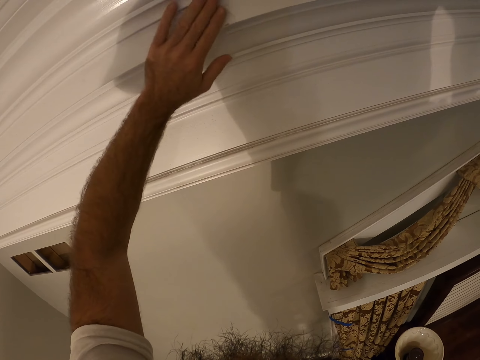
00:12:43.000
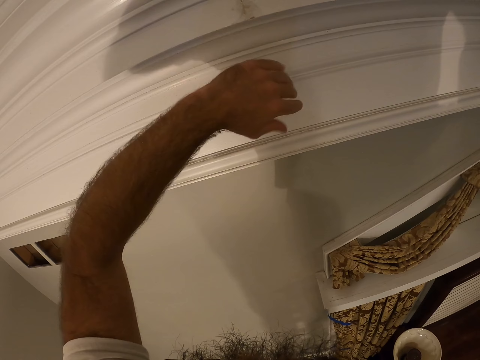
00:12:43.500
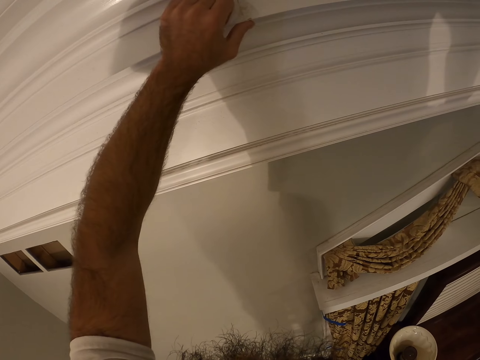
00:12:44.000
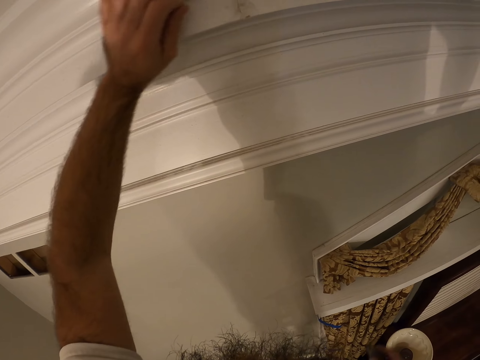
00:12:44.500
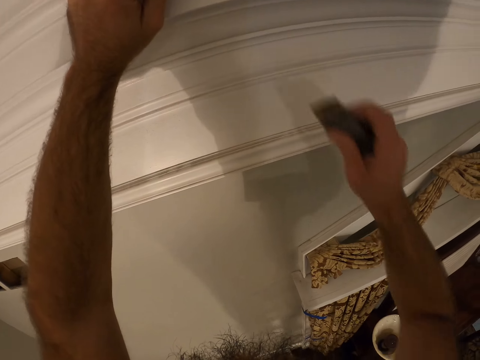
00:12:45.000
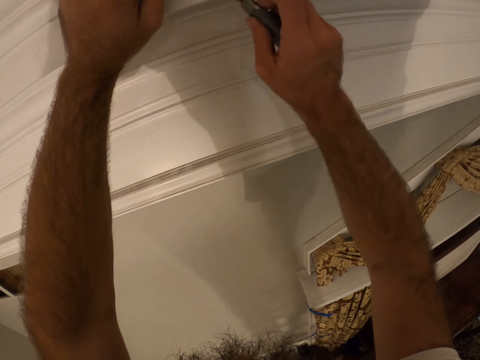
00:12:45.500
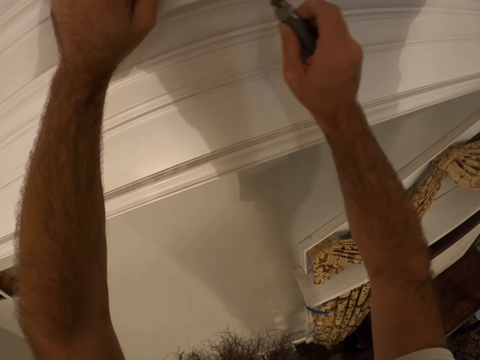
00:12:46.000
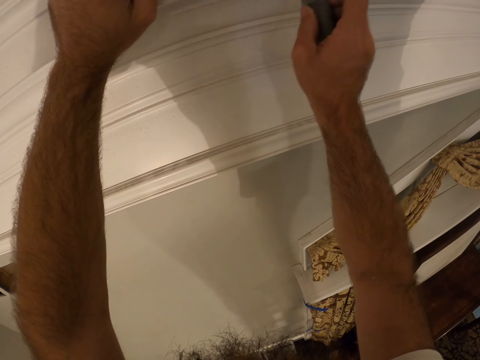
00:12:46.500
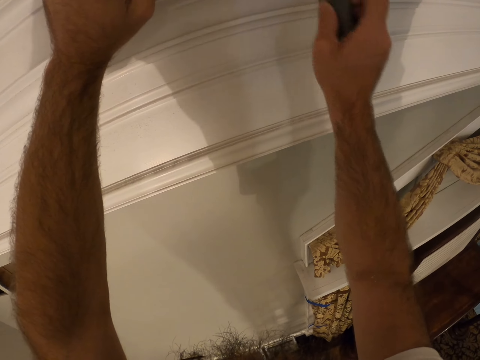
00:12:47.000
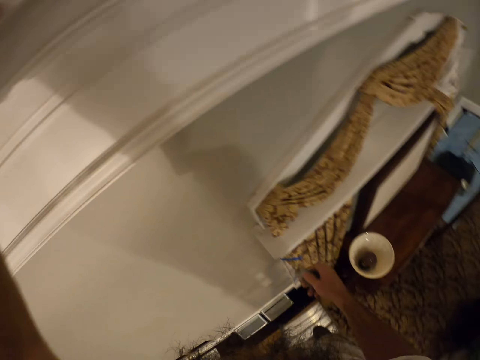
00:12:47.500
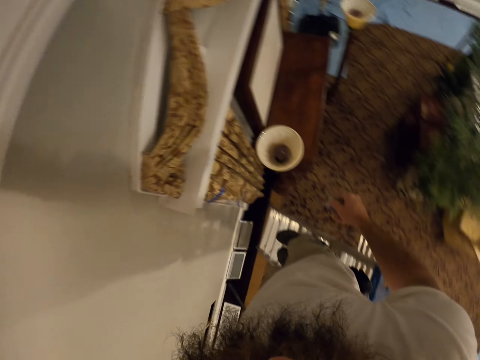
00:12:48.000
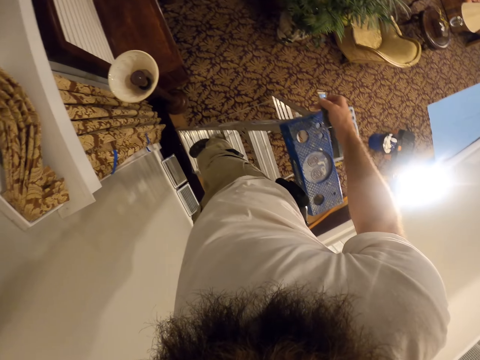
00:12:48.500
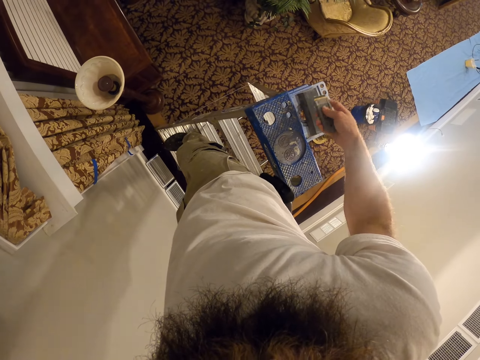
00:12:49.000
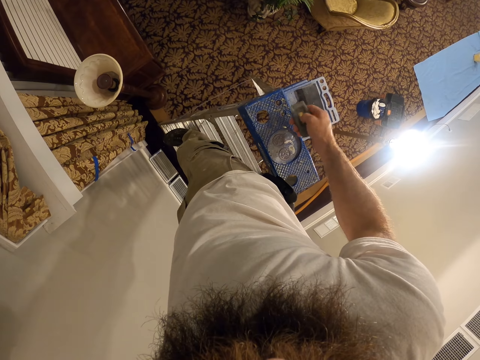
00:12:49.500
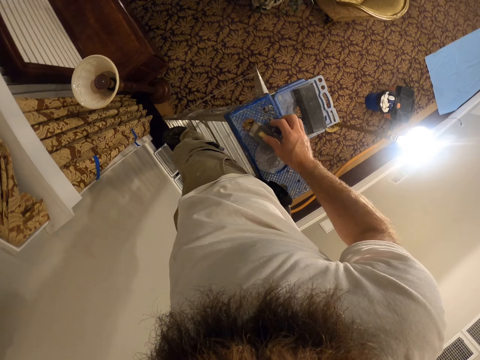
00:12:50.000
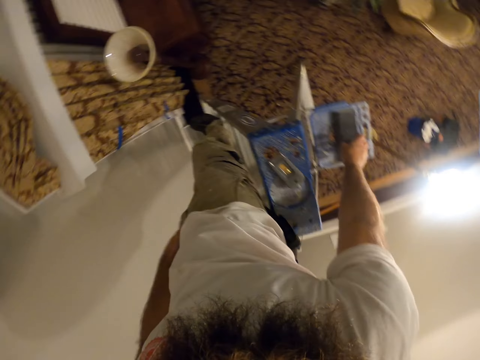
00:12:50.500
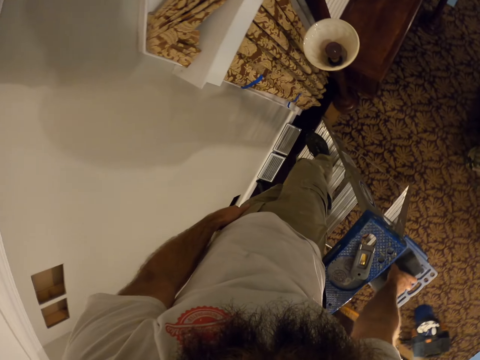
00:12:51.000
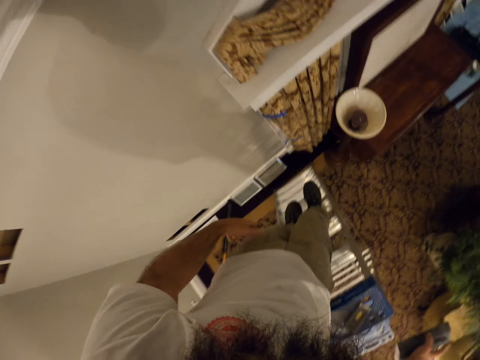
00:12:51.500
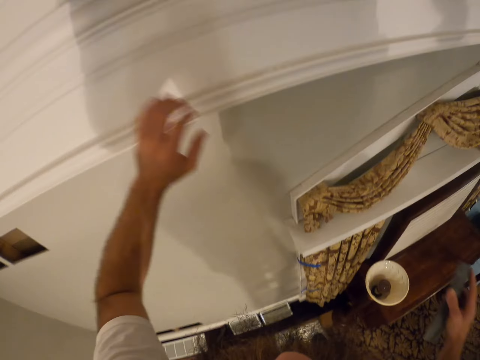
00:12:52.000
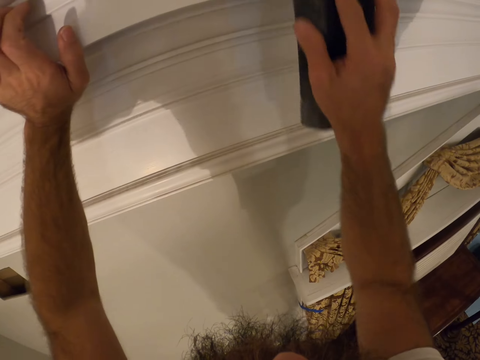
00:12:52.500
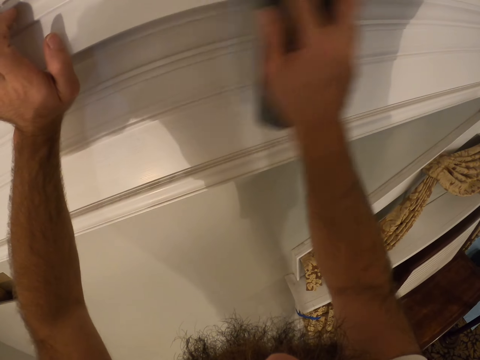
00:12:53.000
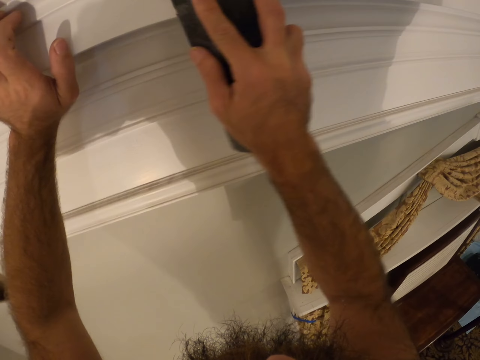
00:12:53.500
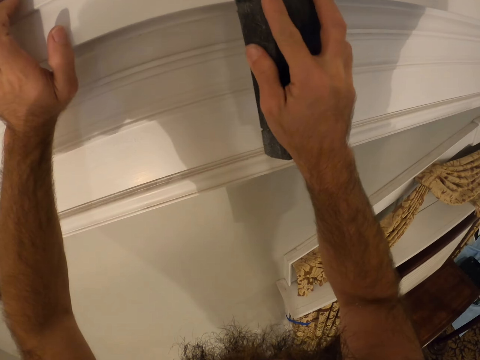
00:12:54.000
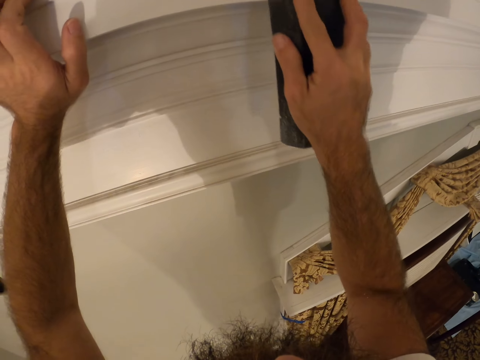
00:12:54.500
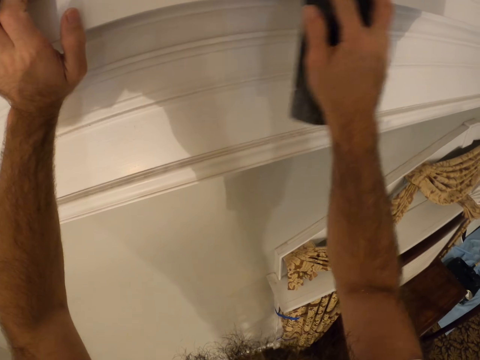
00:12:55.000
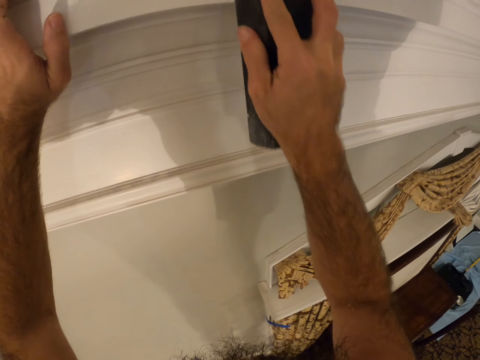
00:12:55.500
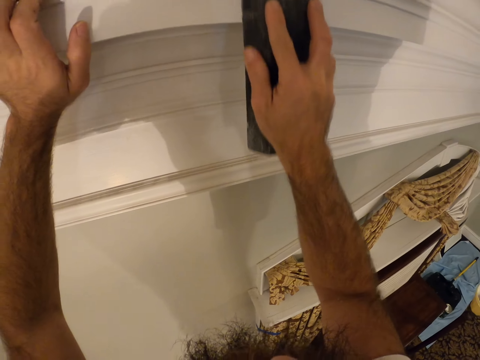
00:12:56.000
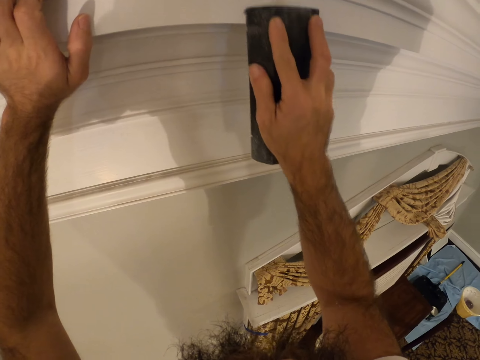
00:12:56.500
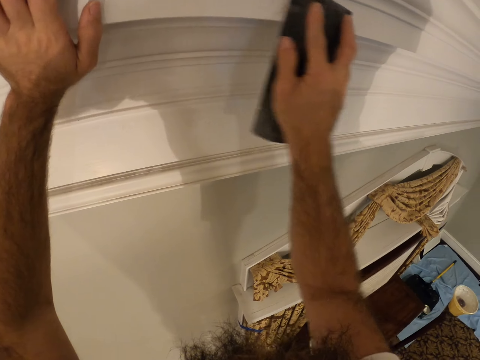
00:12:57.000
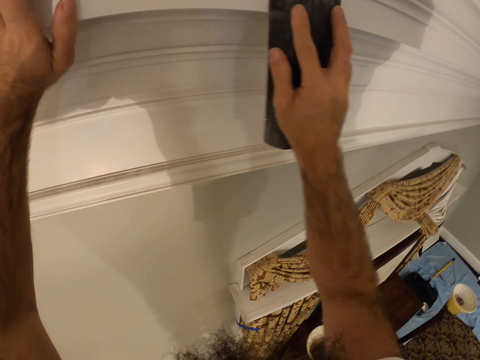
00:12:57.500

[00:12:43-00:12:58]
The camera wearer scrapes the ceiling finishing with the scraper in his right hand. He drops the scraper on the ladder with his right hand. He picks up the metal bar from the ladder with his right hand. He holds the wooden part of the wall. He files the ceiling finishing with the metal bar in his right hand.

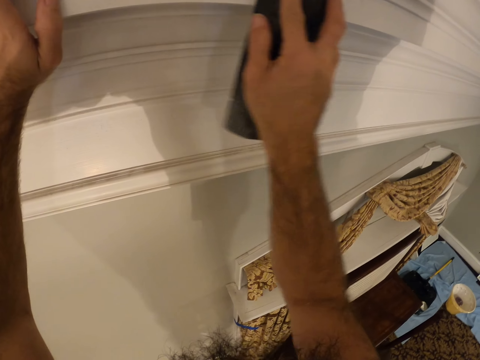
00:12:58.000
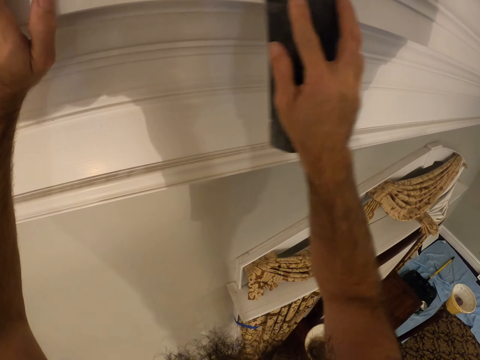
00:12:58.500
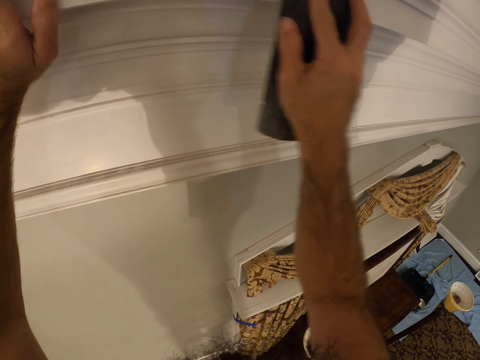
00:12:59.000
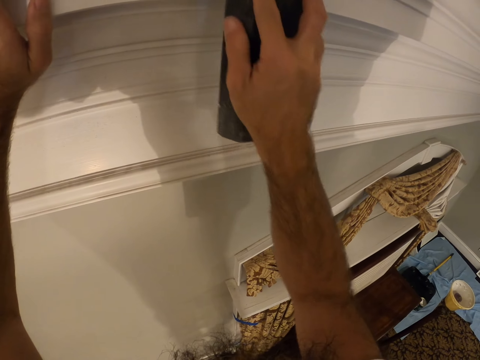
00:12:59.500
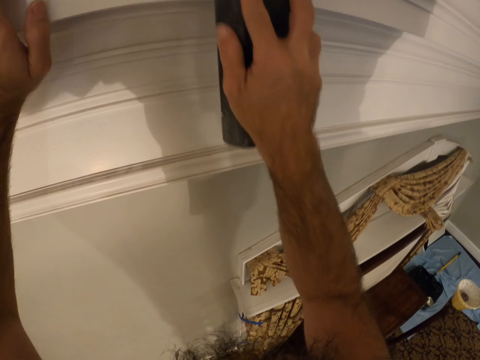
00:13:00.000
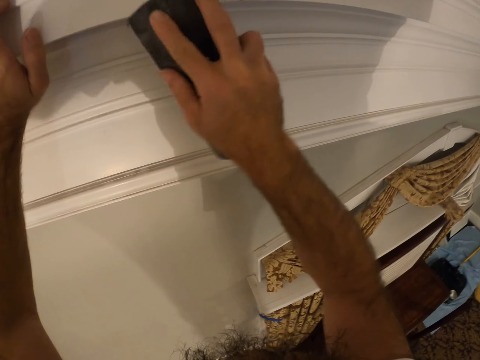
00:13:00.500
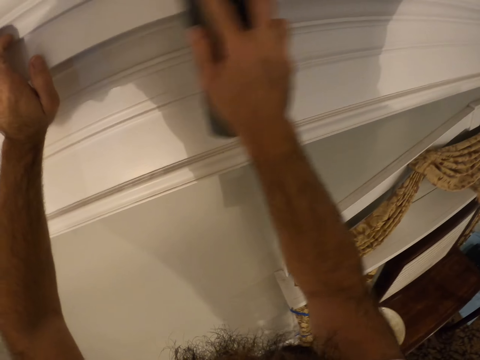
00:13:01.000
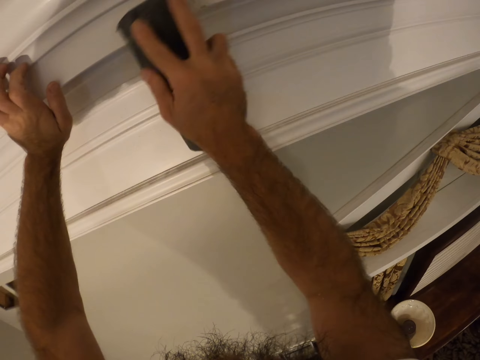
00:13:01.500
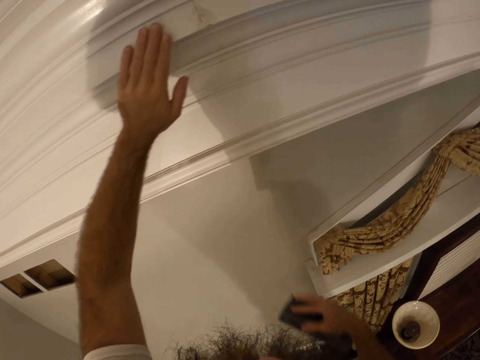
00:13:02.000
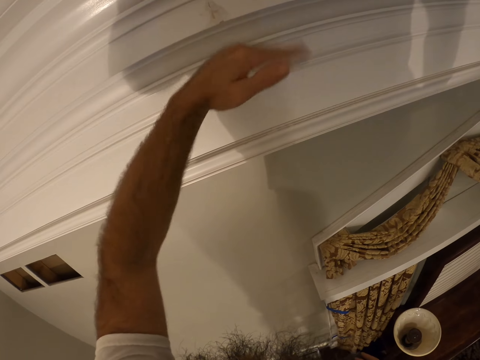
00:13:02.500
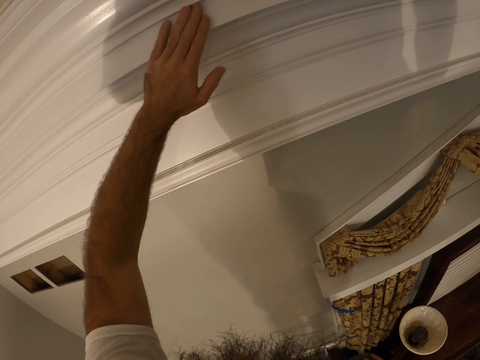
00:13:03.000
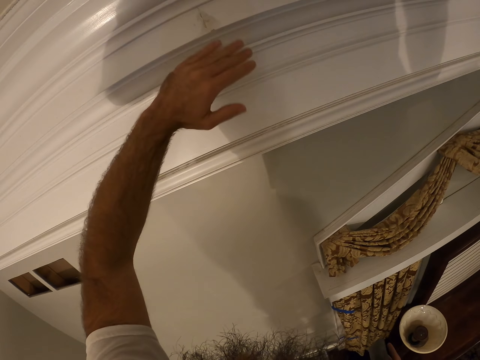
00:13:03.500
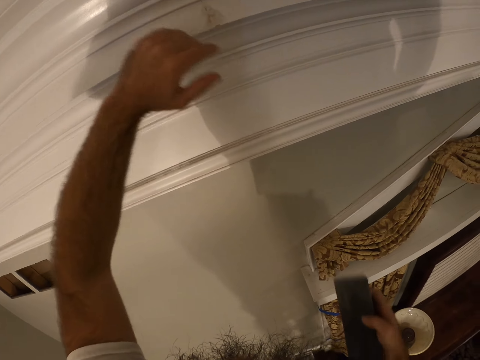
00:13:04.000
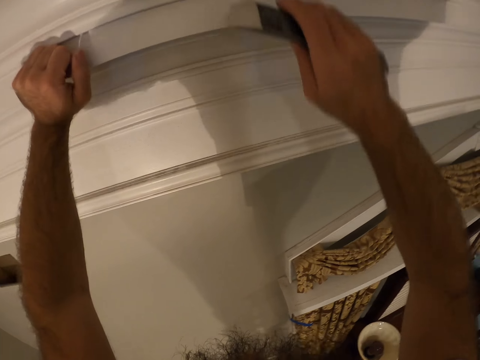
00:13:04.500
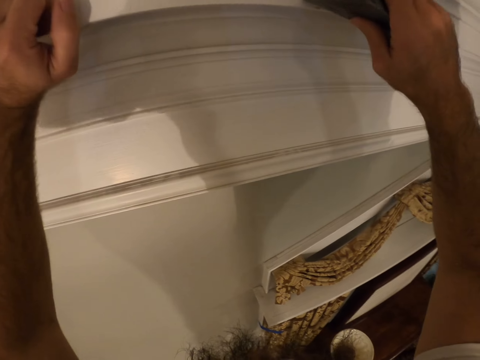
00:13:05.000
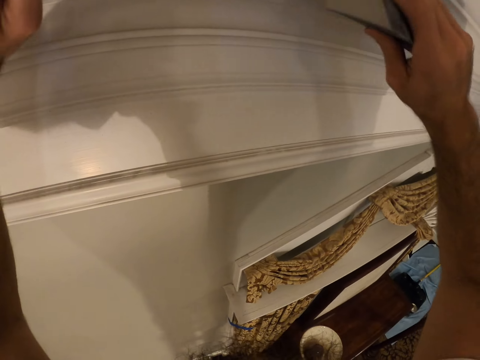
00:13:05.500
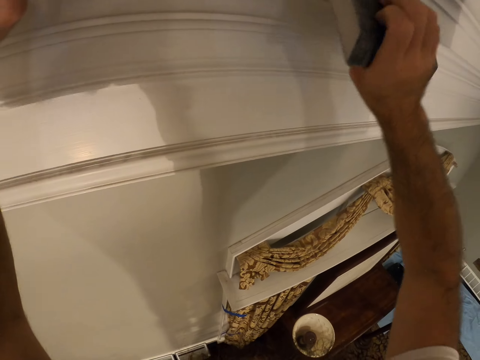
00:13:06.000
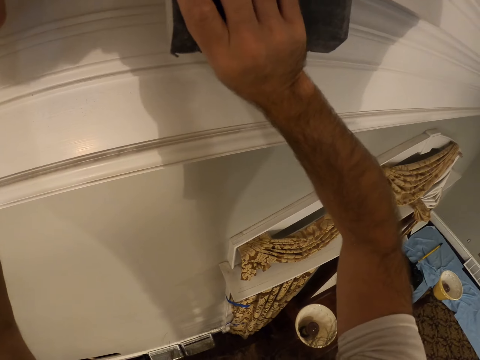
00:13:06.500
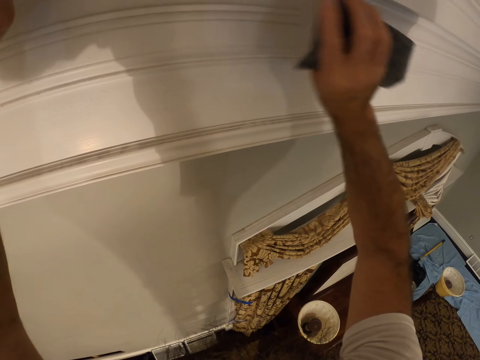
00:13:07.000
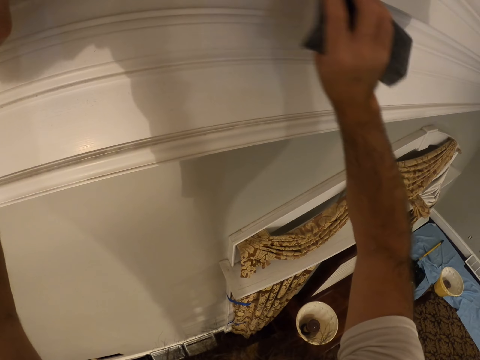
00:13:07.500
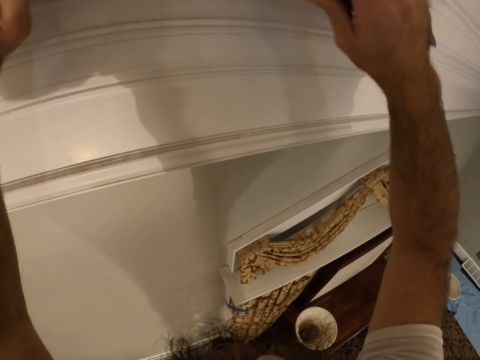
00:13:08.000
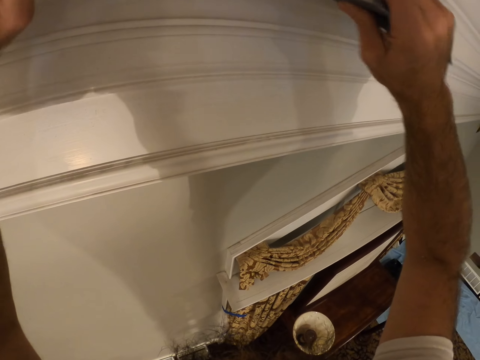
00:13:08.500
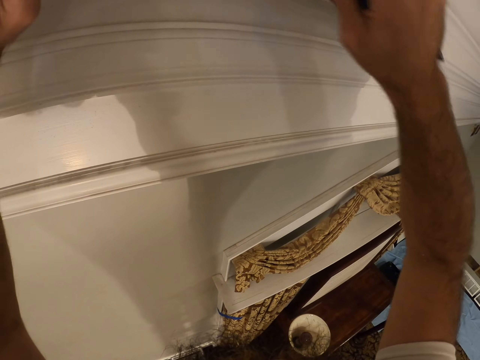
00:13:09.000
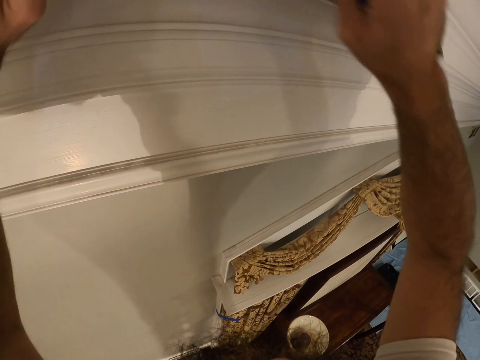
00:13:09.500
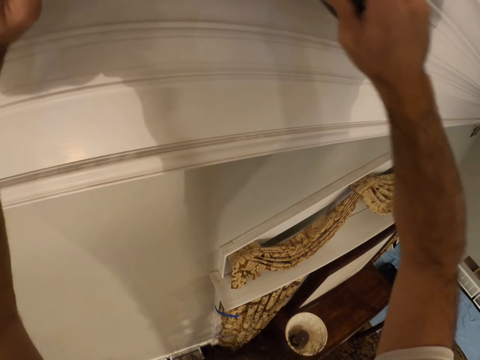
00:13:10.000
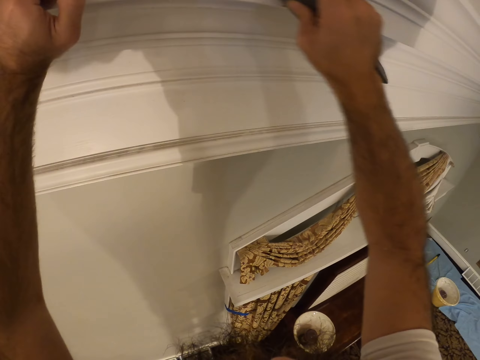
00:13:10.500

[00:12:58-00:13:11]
The camera wearer wipes the ceiling finishing with his left hand. He files the ceiling finishing with the metal bar in his right hand.
